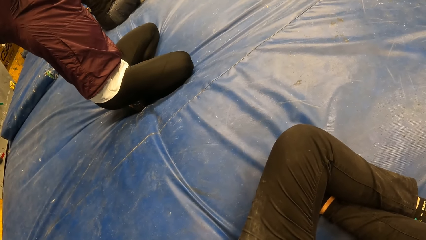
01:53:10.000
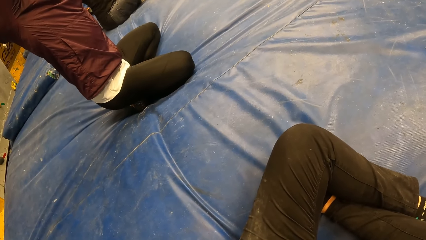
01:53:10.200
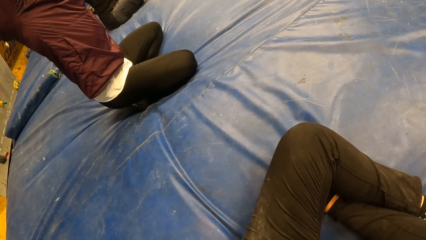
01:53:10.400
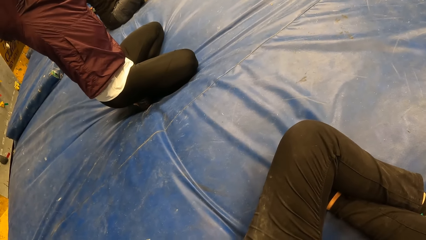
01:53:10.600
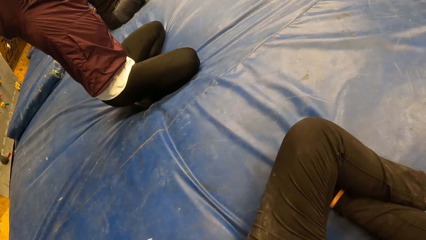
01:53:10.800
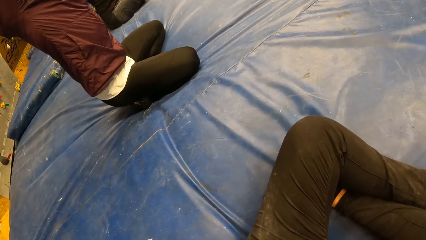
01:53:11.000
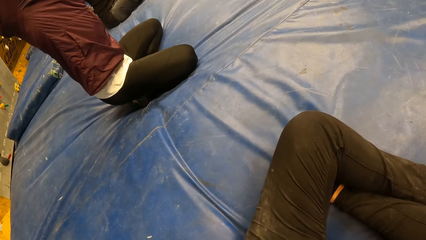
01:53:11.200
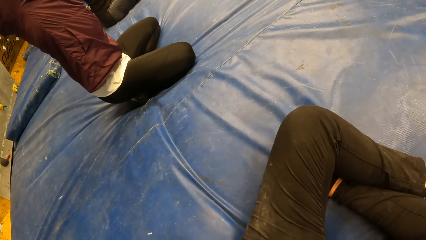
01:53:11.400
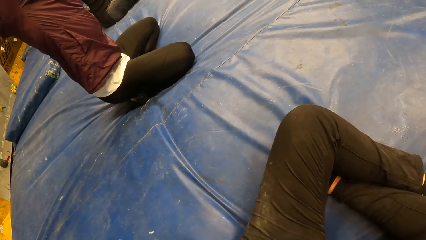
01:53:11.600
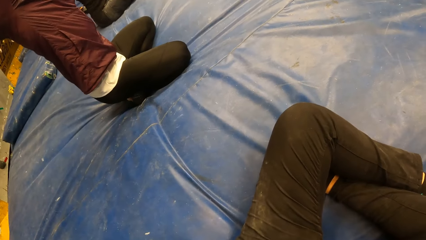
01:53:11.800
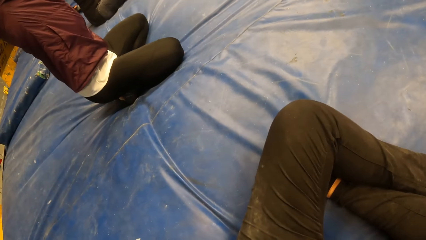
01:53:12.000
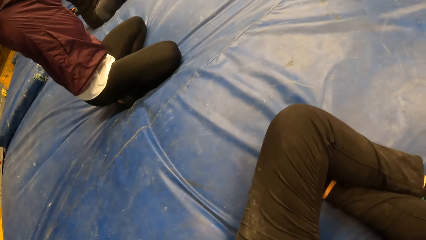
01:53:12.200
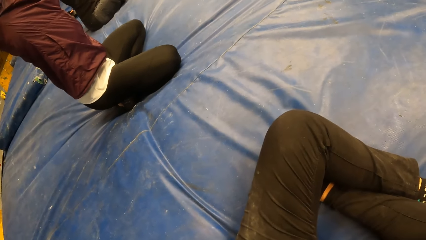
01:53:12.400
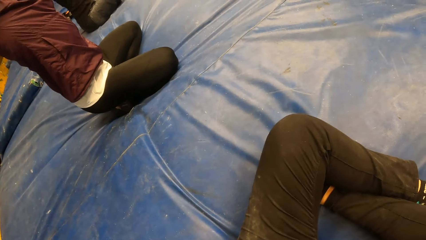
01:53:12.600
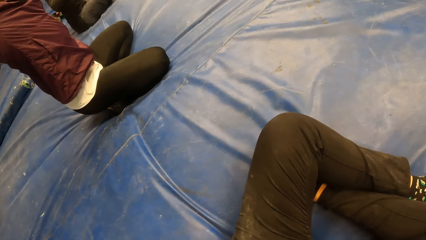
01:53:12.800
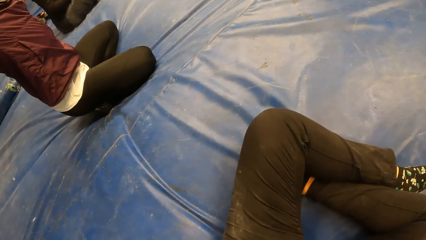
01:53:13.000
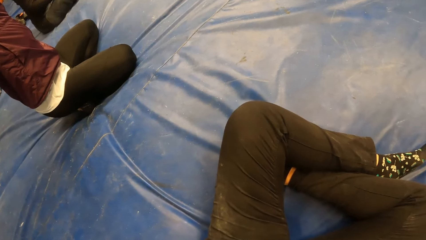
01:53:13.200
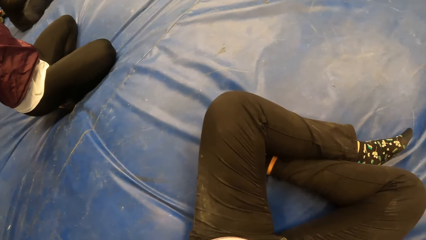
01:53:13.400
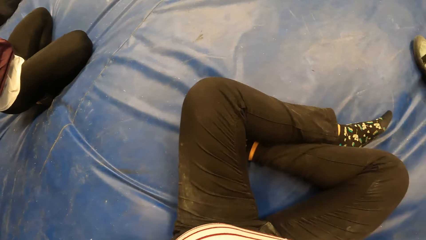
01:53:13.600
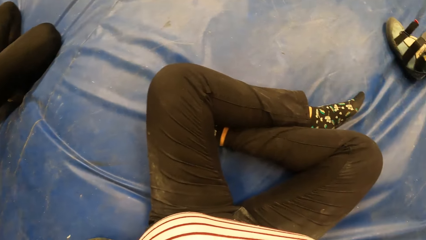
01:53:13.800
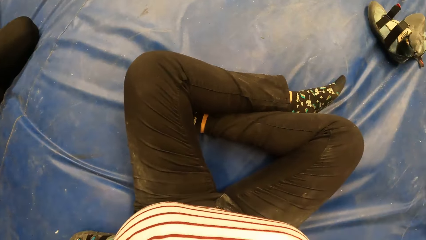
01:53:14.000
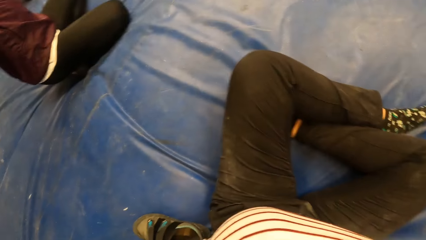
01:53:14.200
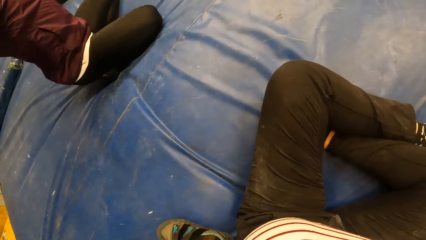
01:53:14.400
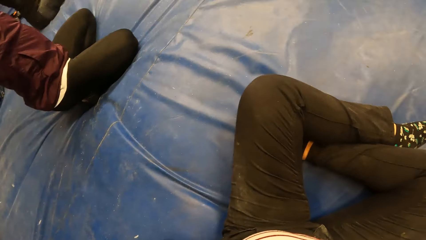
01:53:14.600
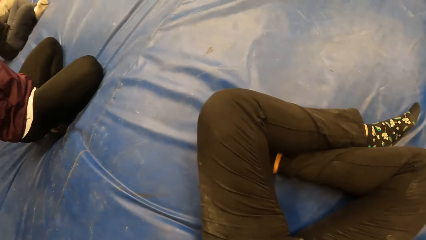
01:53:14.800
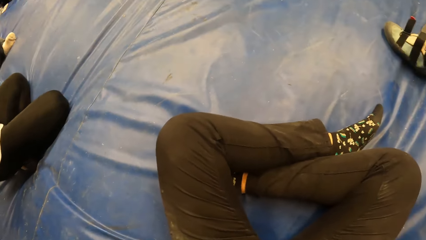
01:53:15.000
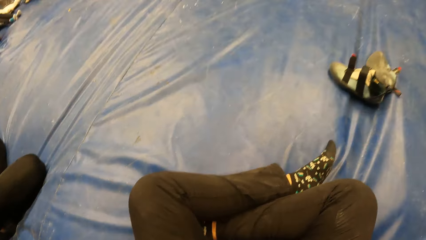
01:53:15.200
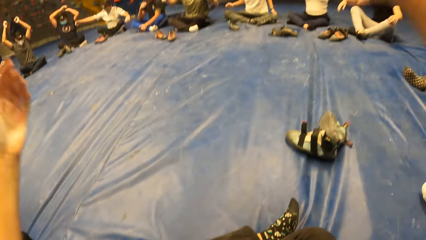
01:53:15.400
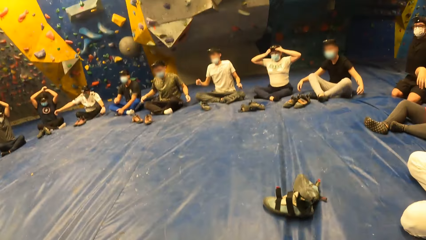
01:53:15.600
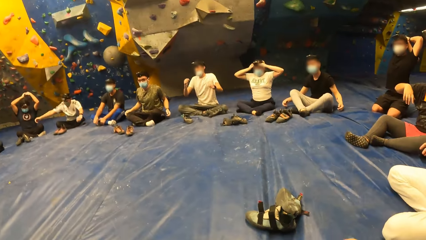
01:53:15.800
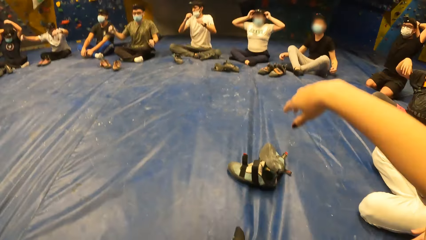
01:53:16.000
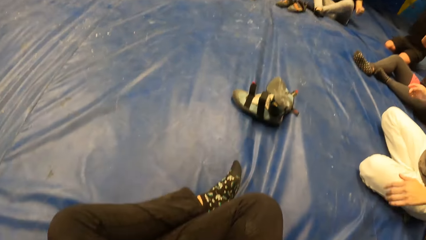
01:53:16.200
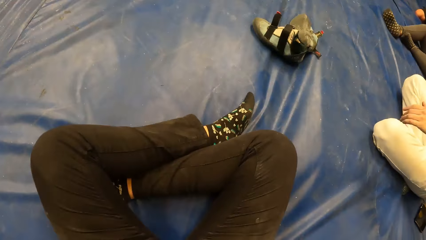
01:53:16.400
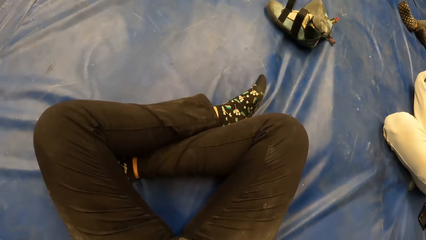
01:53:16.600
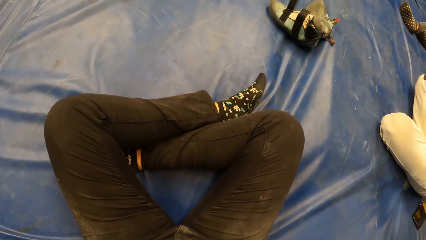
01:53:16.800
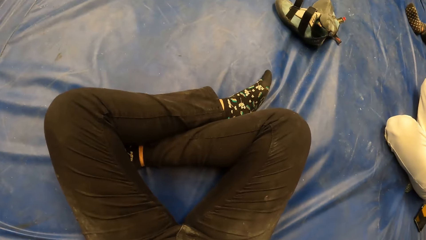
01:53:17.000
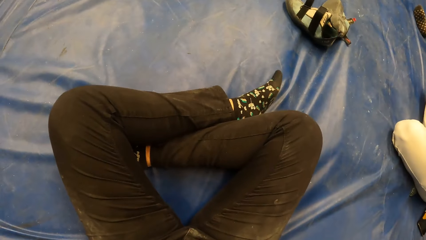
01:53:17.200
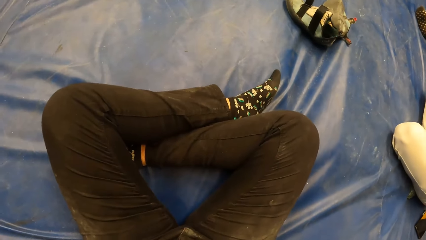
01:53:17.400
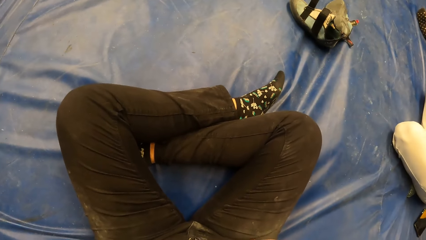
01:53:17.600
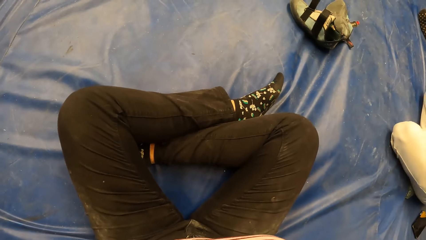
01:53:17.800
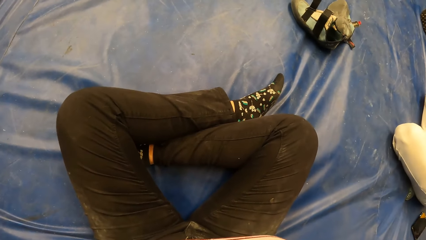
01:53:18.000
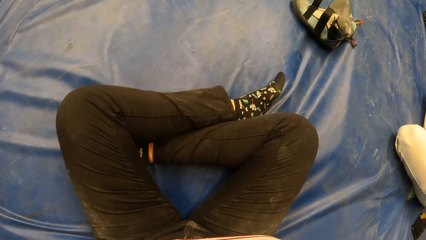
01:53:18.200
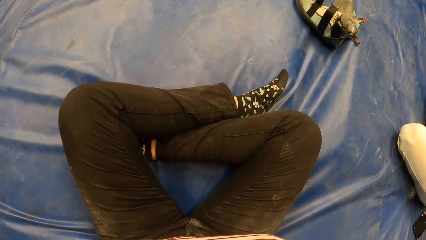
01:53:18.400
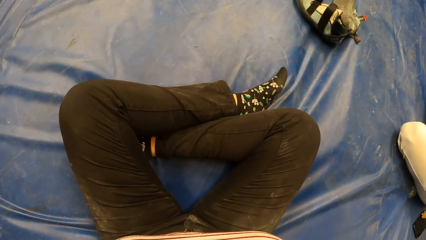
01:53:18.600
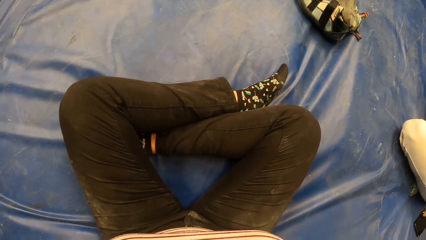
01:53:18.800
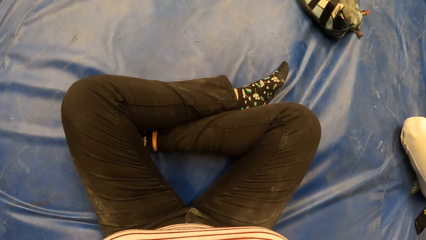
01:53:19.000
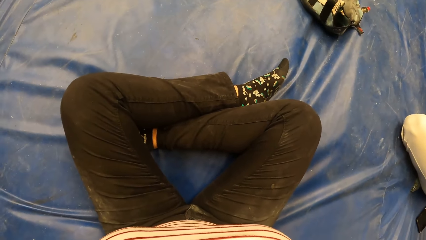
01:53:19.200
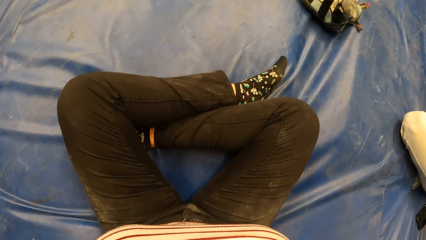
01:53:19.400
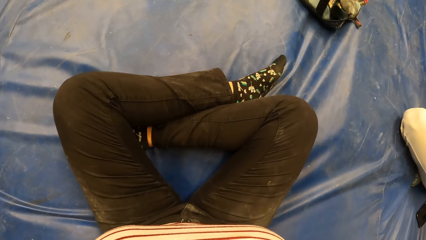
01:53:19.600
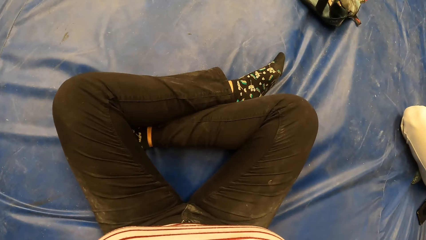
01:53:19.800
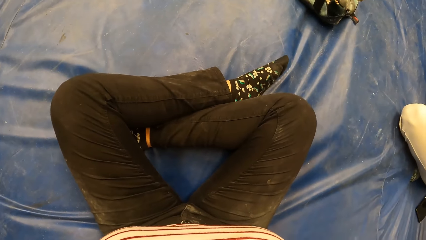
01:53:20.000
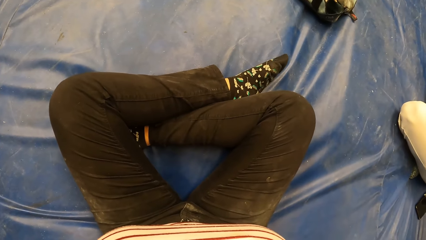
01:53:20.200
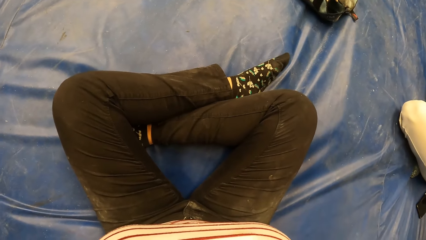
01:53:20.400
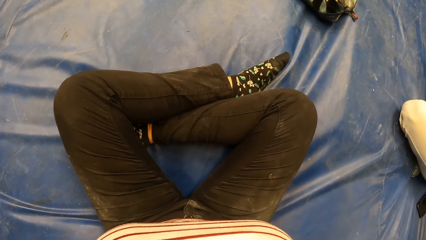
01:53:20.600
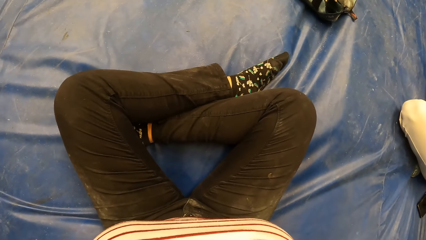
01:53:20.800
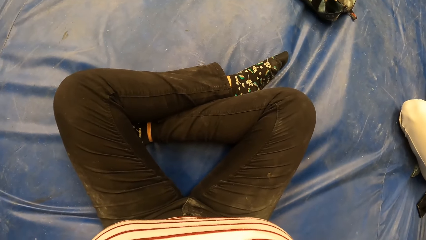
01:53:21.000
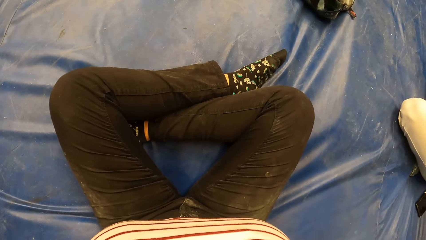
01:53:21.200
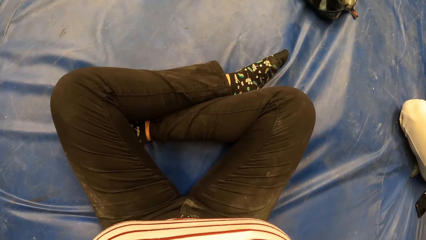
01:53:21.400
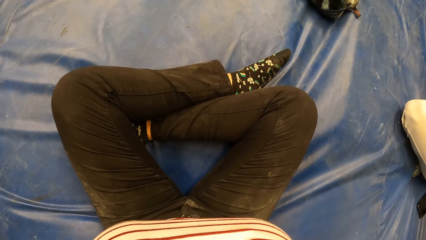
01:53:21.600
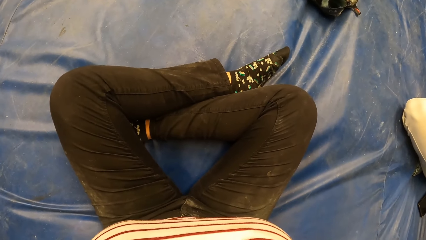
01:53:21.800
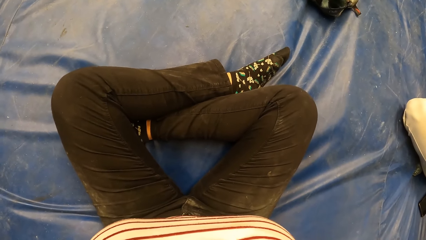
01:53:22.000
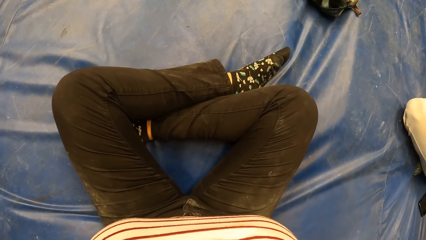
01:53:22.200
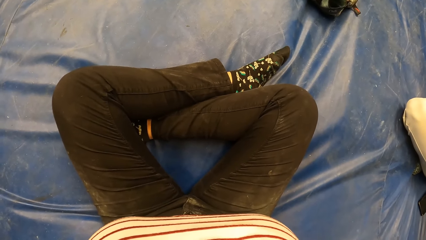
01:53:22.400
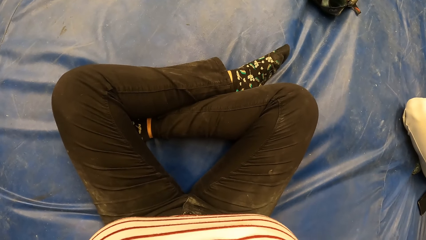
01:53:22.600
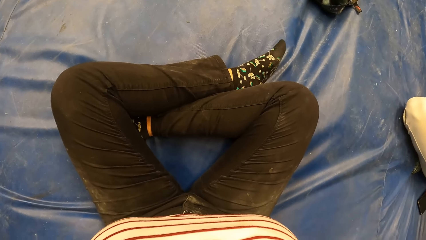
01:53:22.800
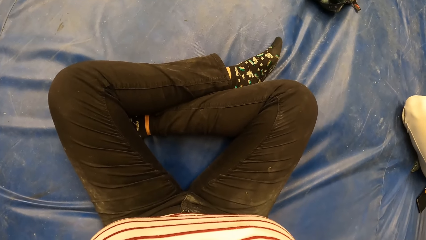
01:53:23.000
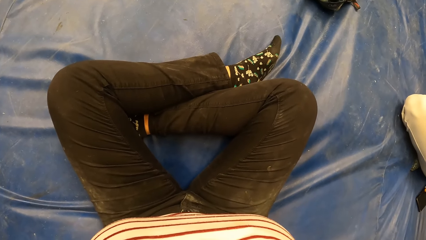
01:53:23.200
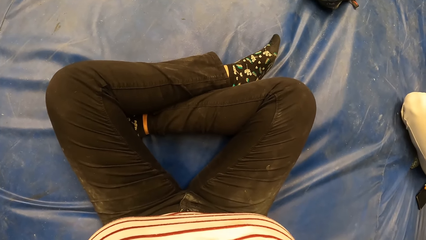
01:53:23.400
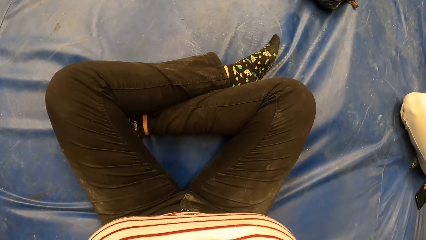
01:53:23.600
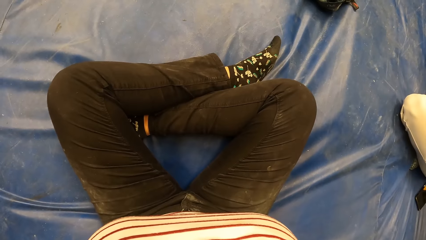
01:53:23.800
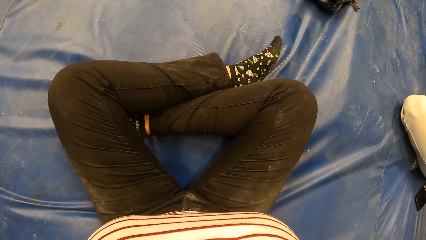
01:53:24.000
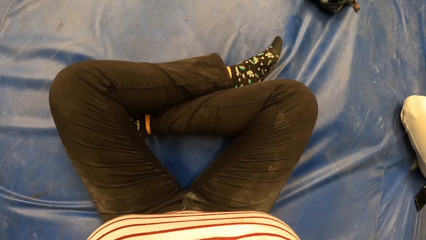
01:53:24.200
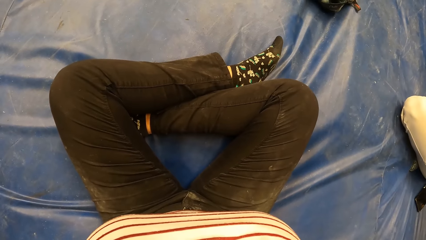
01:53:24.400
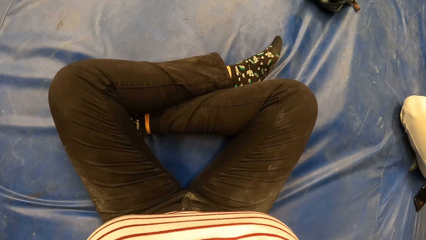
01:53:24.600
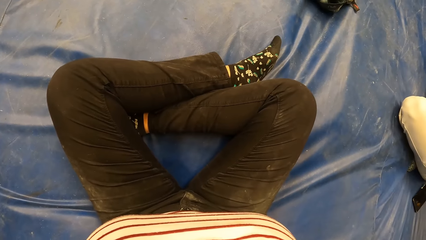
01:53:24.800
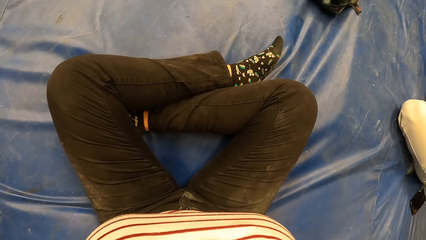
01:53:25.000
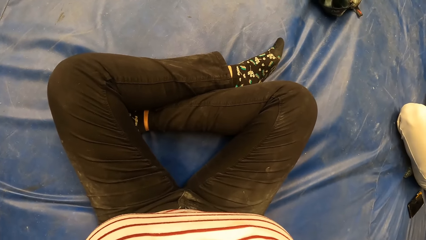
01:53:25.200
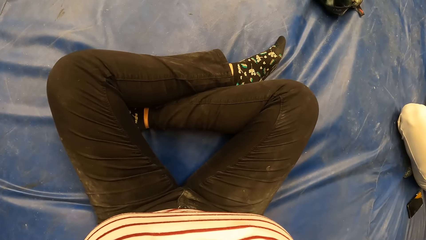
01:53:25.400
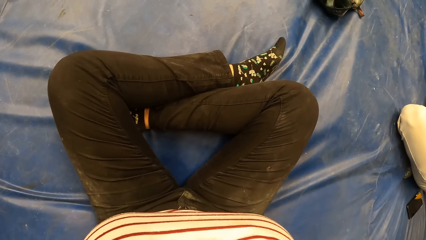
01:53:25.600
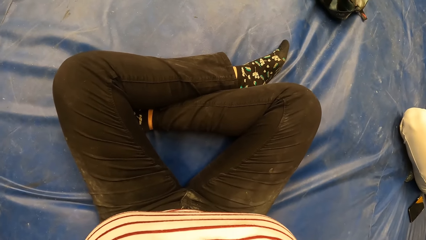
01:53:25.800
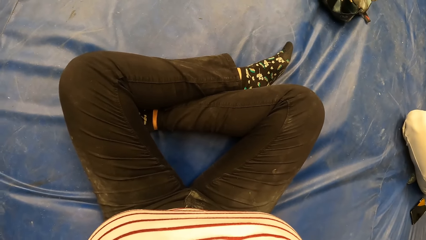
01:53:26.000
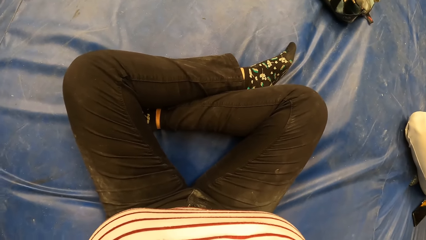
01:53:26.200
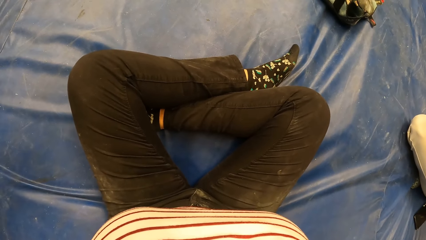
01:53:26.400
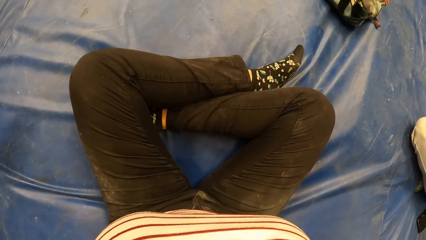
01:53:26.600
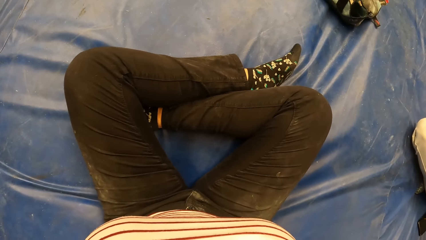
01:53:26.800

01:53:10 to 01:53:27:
The camera wearer moves her hand.
